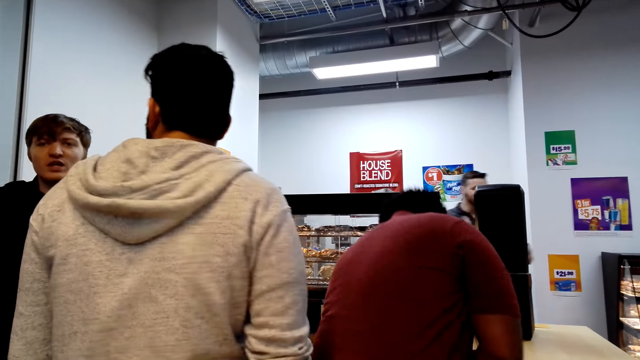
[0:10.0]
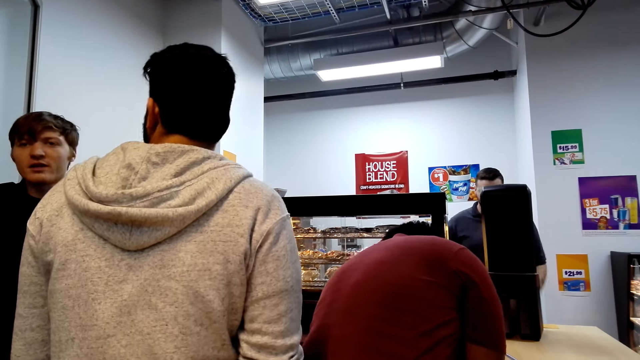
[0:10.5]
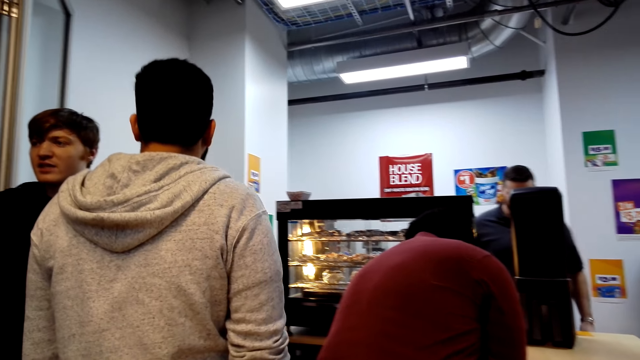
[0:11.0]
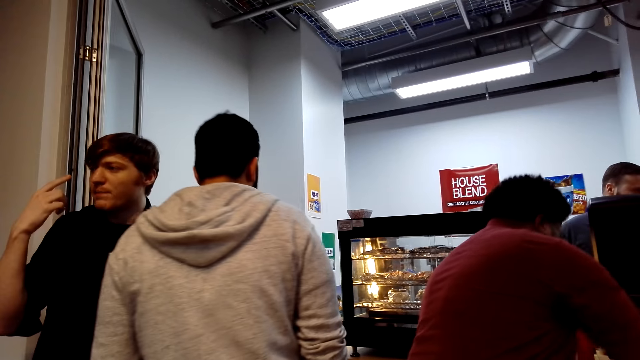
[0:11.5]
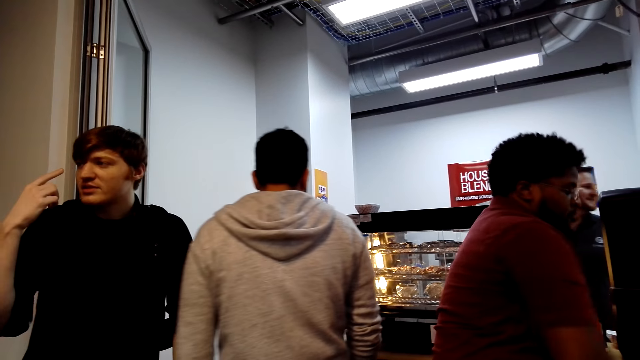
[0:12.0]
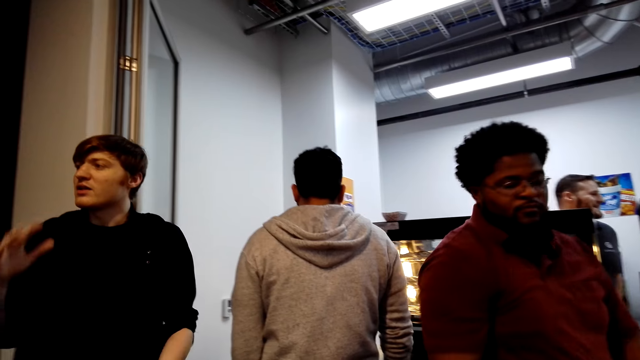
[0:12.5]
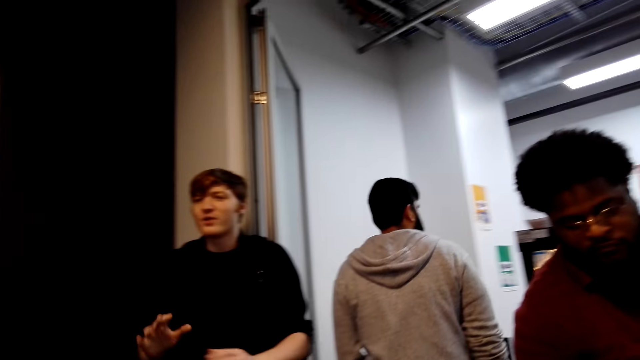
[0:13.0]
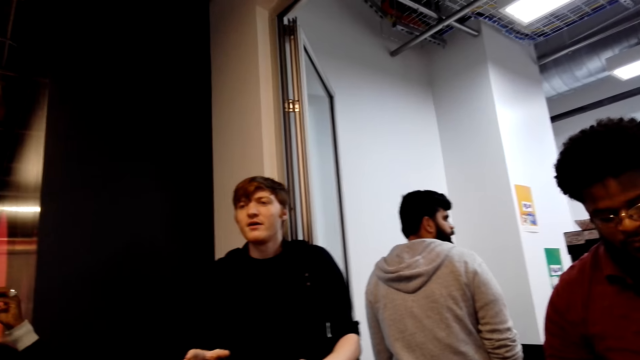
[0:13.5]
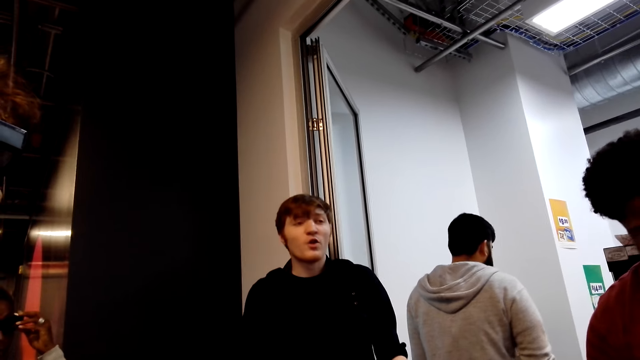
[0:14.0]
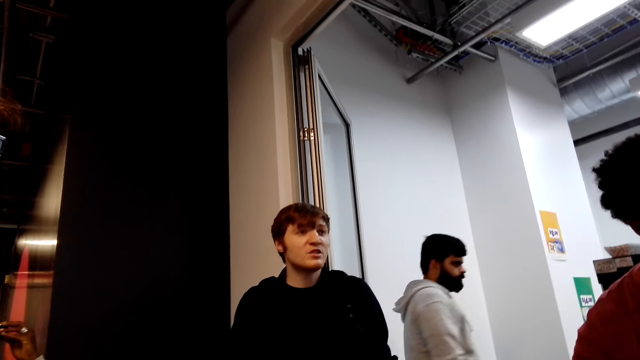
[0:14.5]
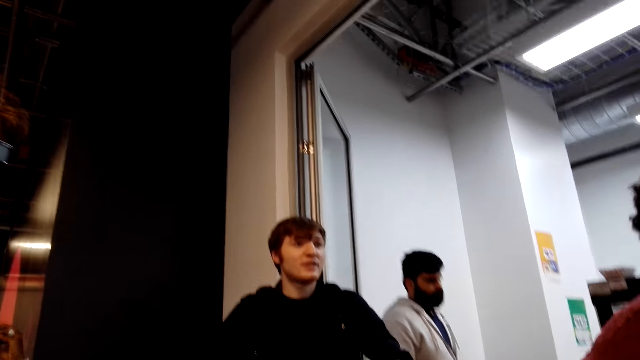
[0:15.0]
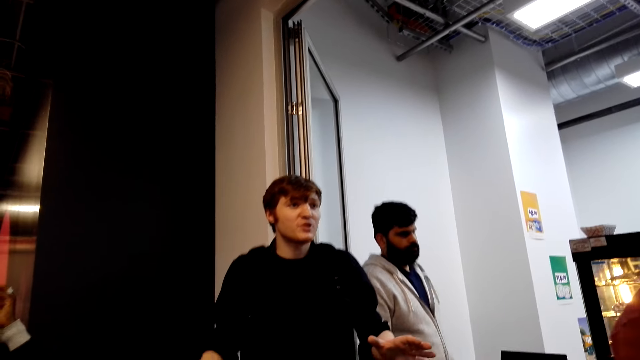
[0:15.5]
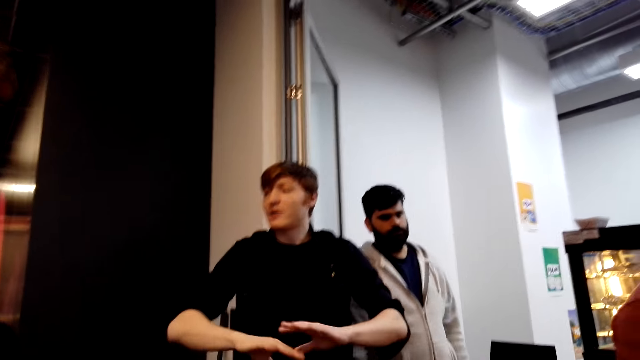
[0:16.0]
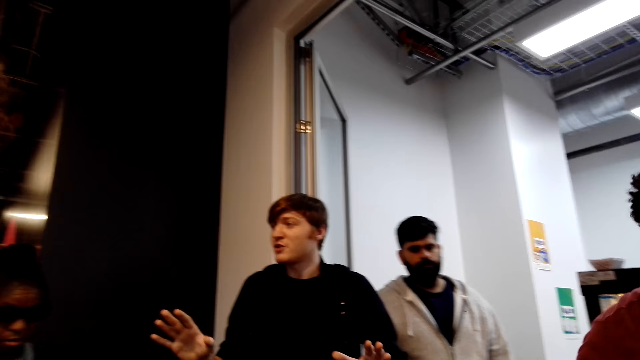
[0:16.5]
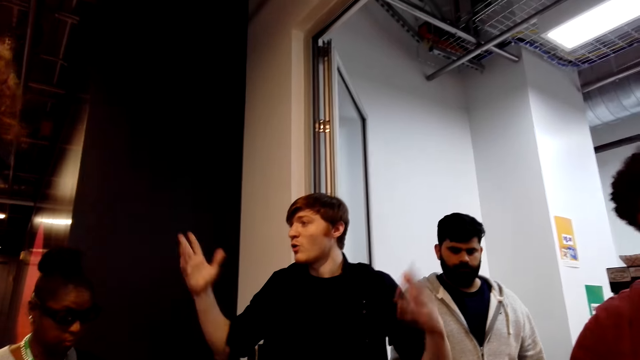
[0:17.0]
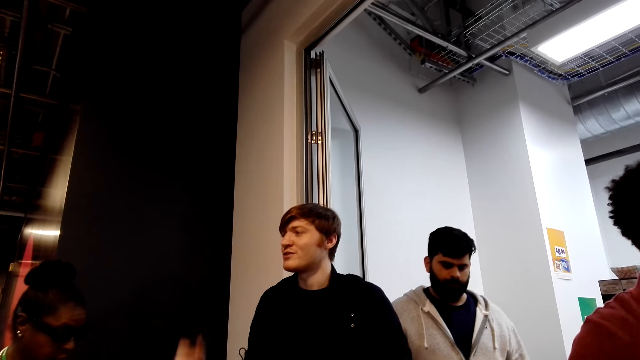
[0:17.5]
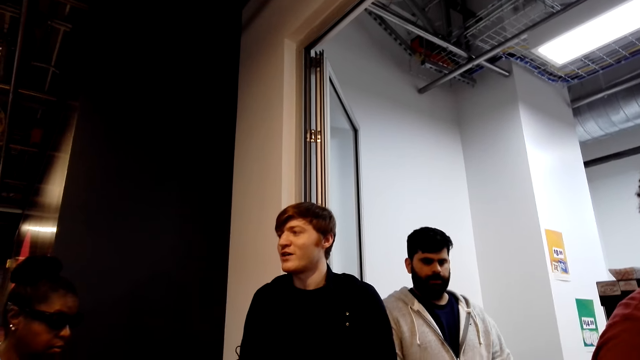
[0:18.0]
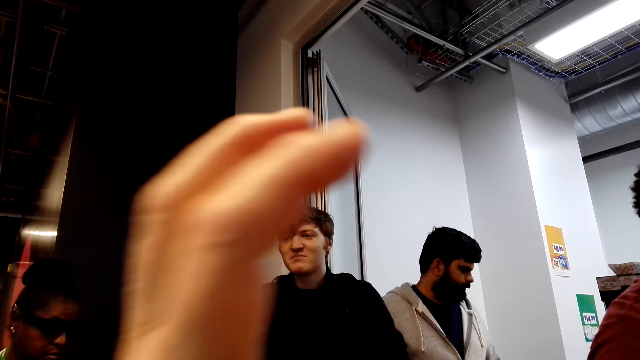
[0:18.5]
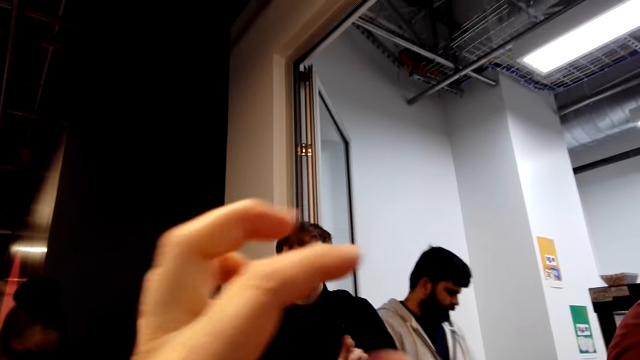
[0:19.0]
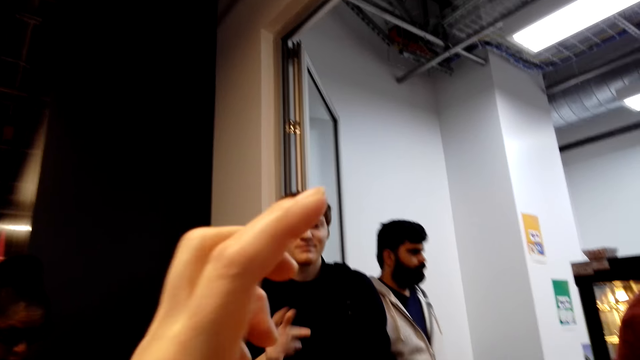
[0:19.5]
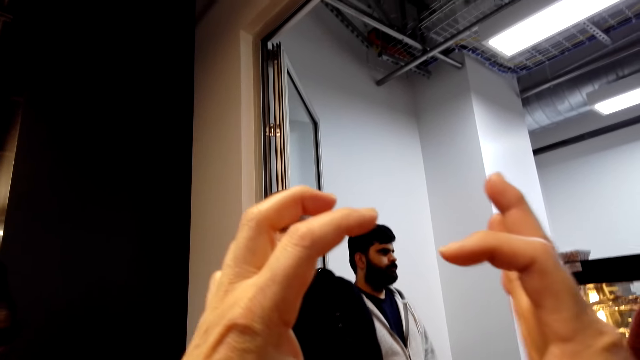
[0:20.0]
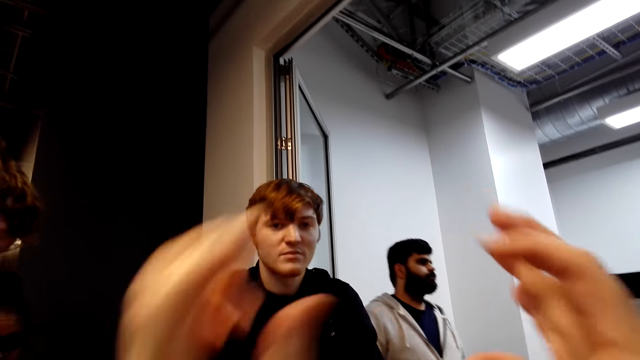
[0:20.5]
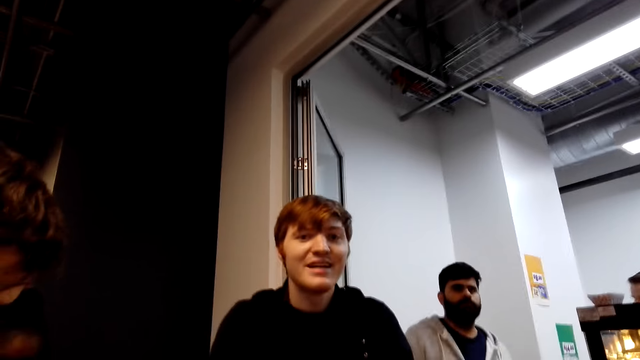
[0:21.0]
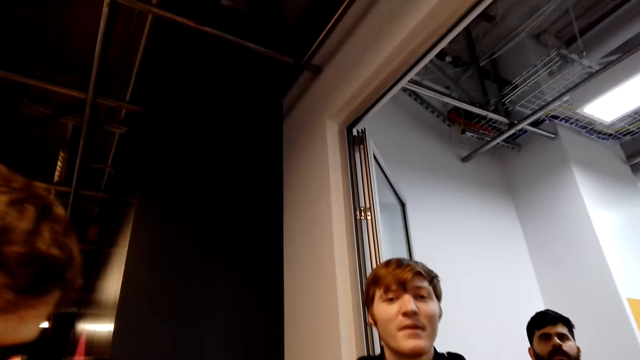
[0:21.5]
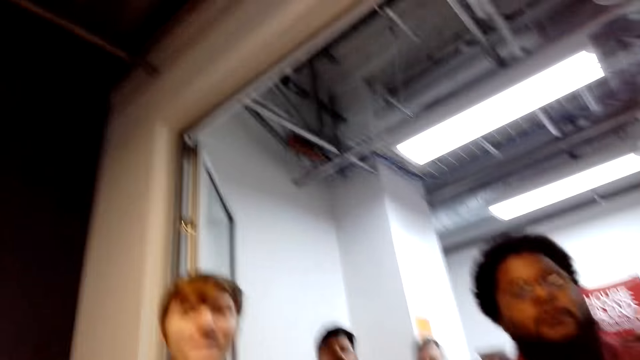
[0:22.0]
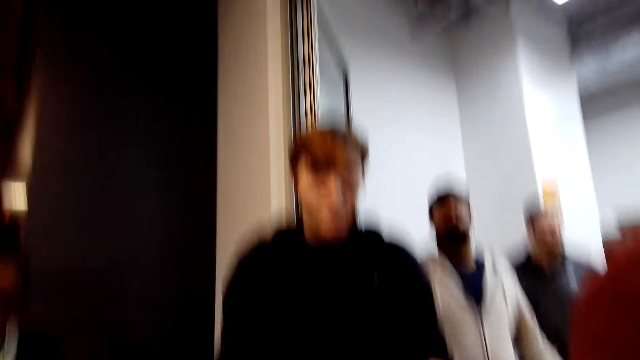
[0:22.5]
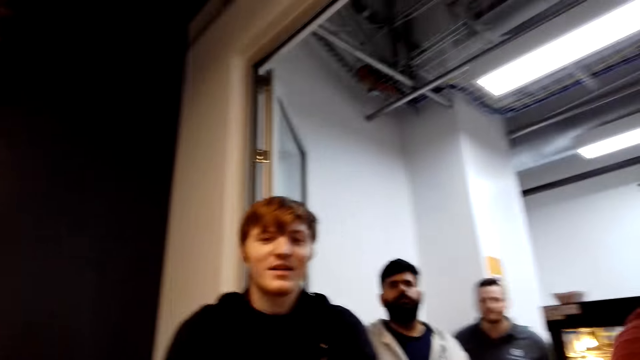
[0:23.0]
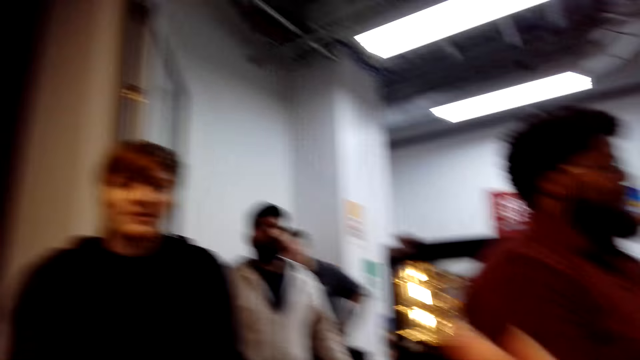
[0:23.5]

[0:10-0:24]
A man talks to the camera wearer. The man moves hands. The camera wearer moves a hand.

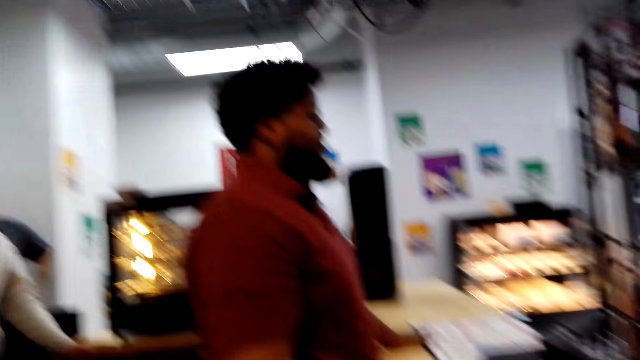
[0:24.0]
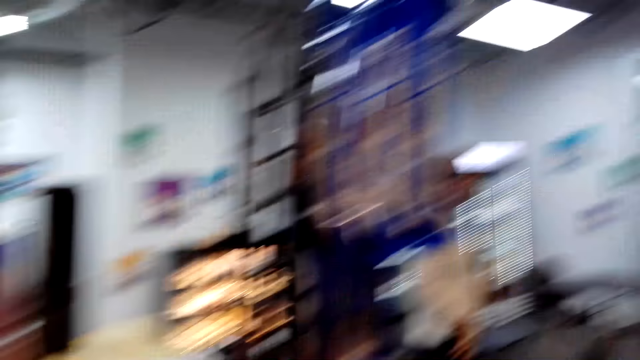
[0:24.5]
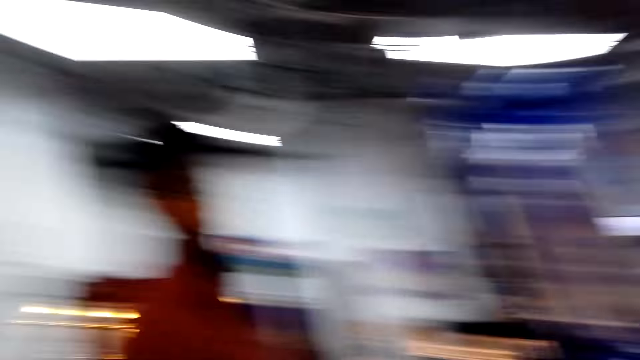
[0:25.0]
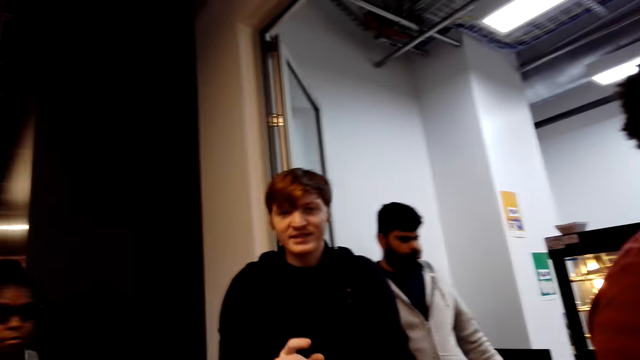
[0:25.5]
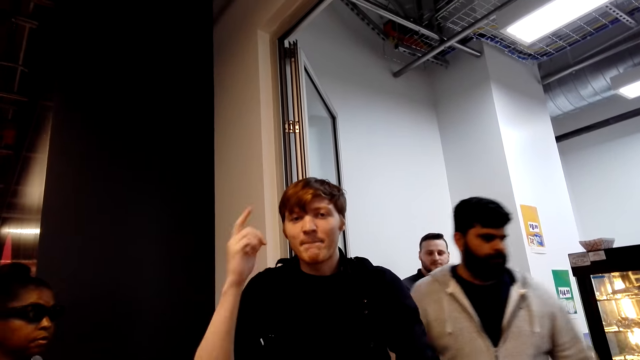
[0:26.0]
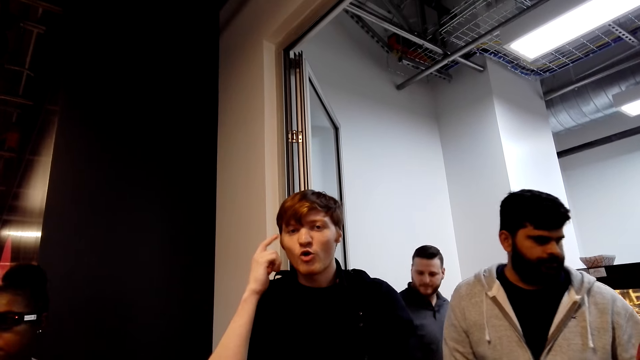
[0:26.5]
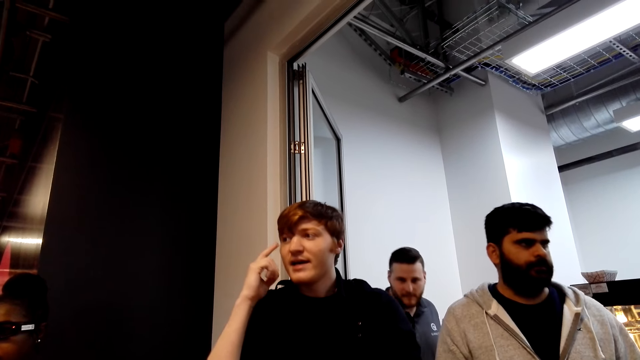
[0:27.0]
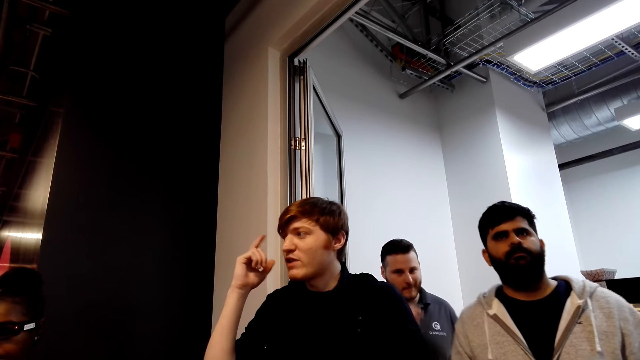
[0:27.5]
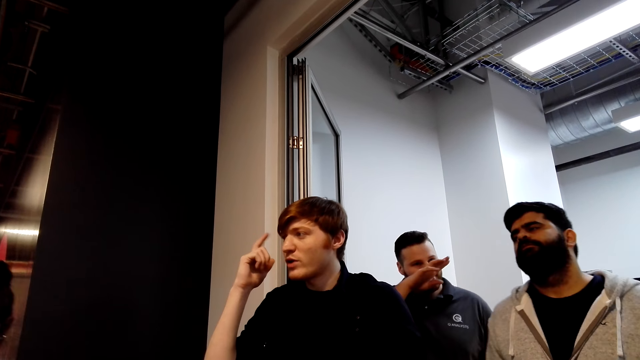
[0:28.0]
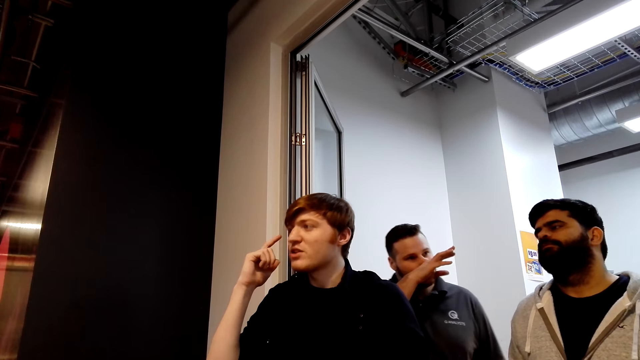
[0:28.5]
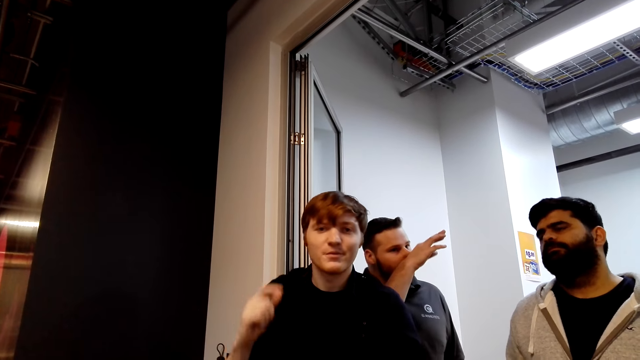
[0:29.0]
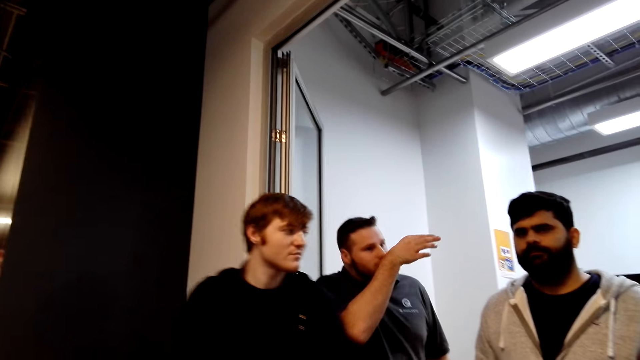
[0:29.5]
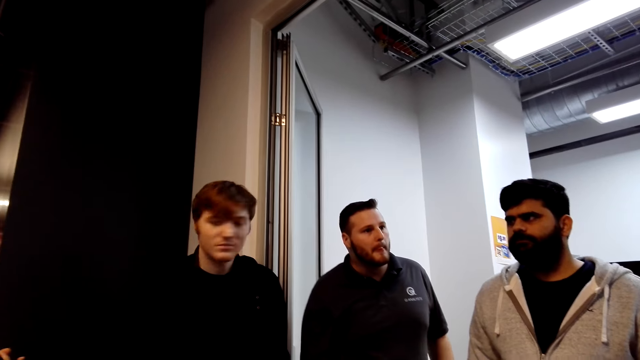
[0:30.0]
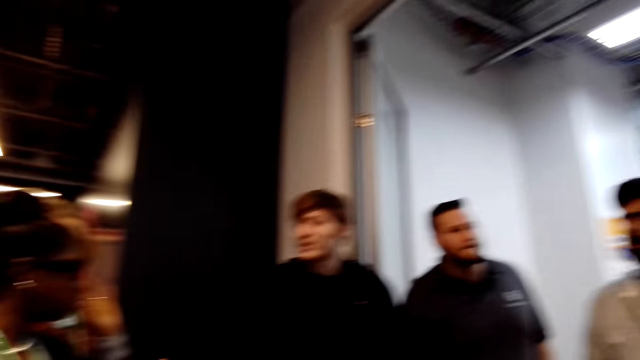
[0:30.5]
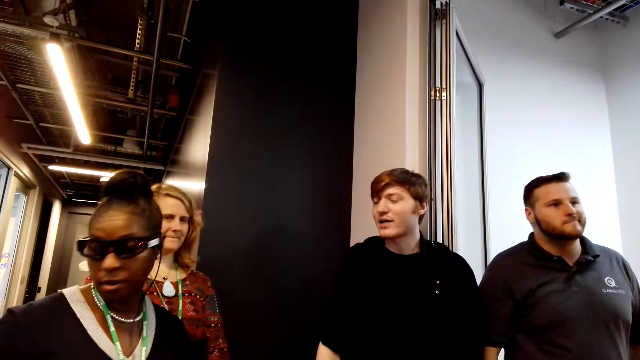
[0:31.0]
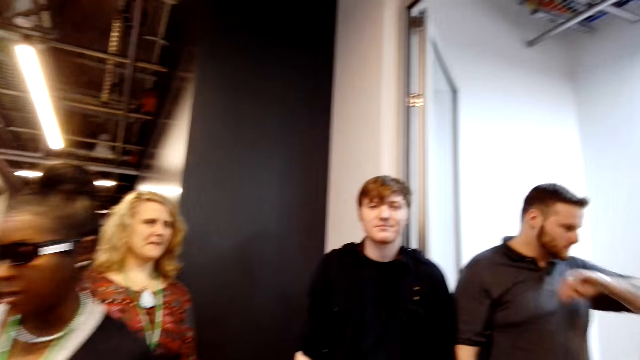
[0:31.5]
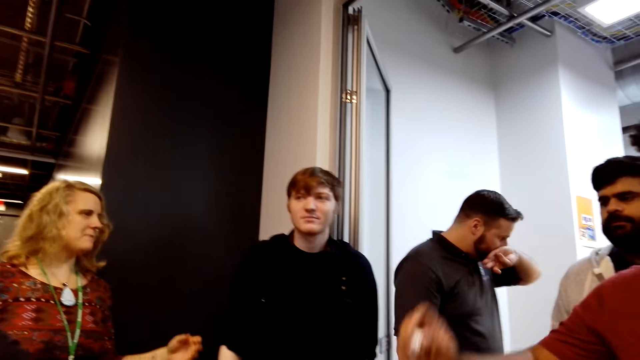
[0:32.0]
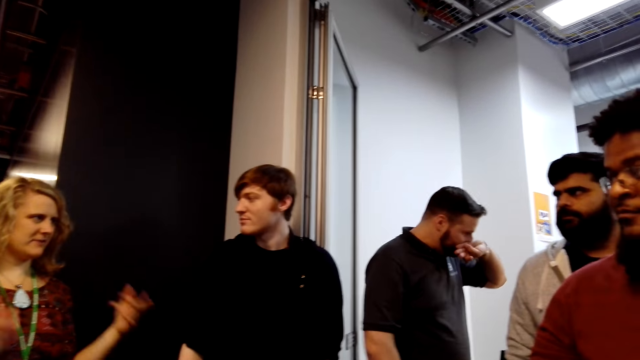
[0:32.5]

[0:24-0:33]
A man touches his nose. Another man walks around.
